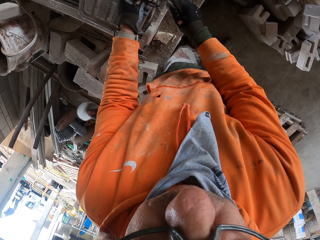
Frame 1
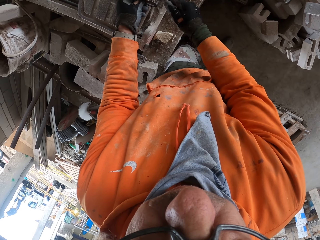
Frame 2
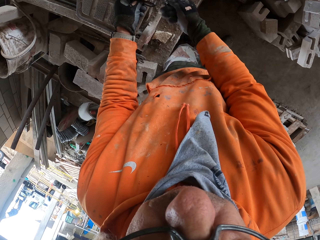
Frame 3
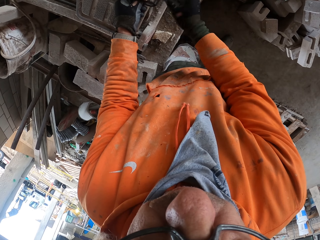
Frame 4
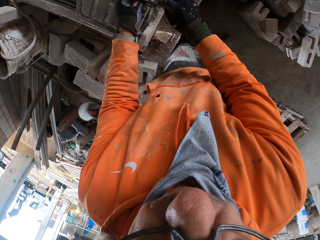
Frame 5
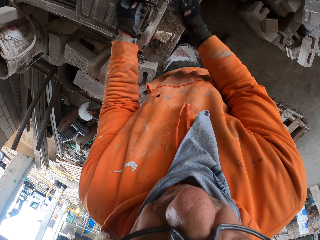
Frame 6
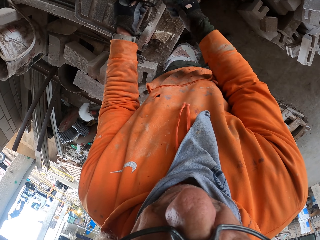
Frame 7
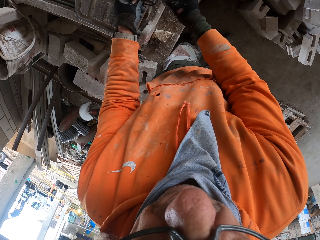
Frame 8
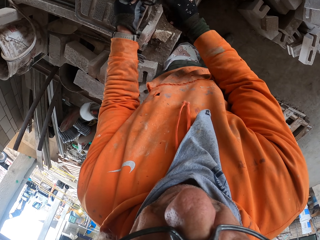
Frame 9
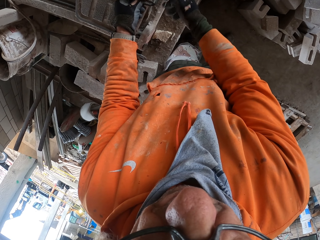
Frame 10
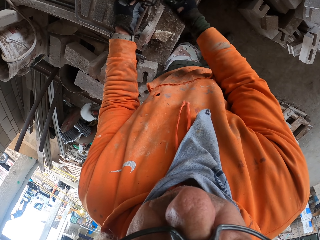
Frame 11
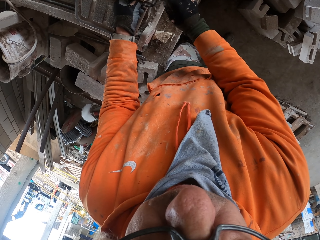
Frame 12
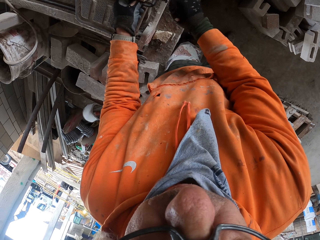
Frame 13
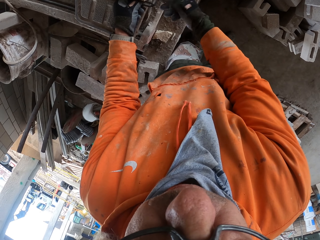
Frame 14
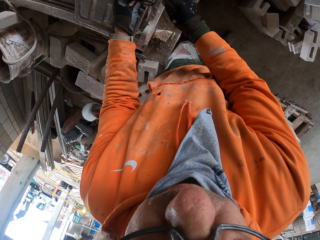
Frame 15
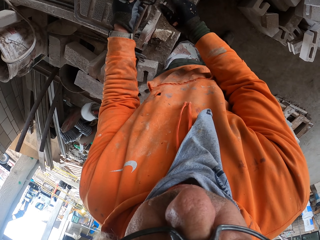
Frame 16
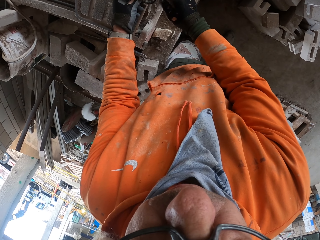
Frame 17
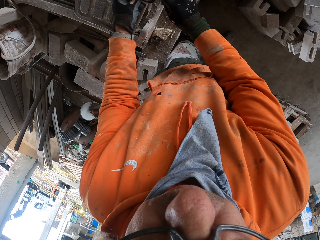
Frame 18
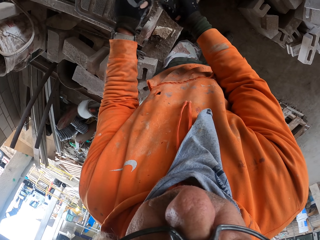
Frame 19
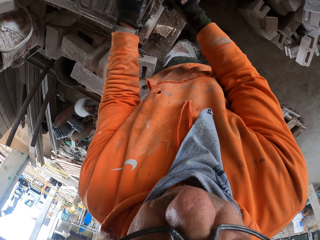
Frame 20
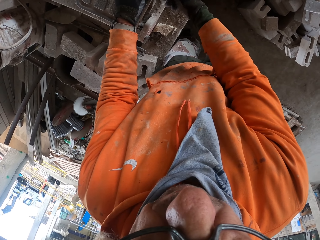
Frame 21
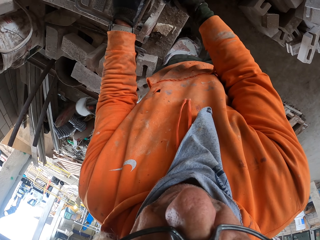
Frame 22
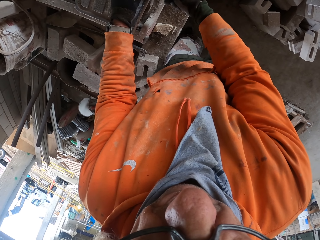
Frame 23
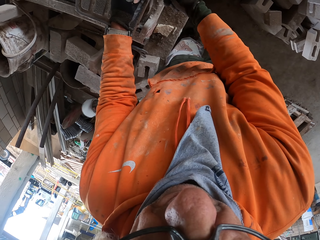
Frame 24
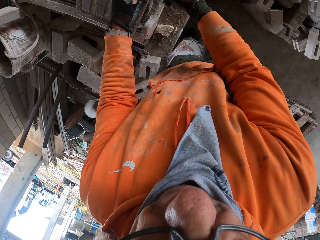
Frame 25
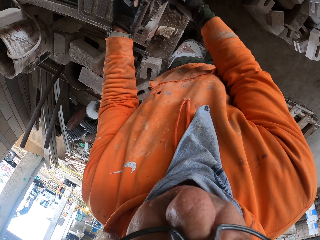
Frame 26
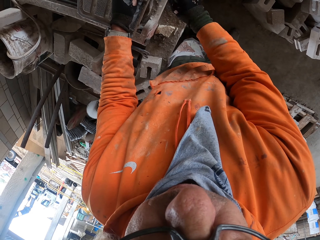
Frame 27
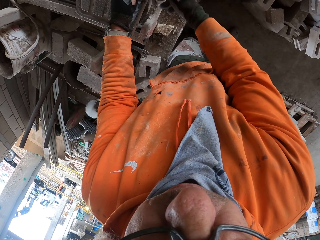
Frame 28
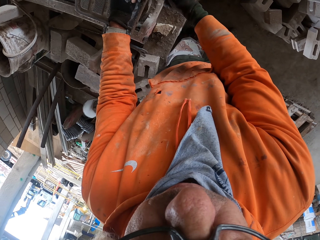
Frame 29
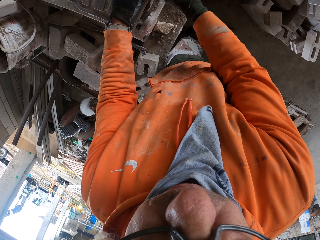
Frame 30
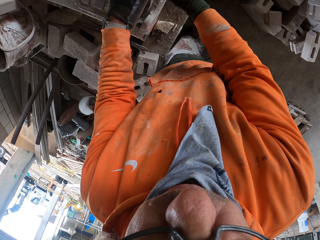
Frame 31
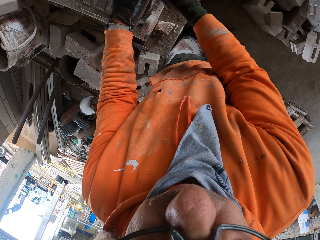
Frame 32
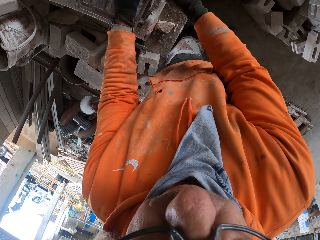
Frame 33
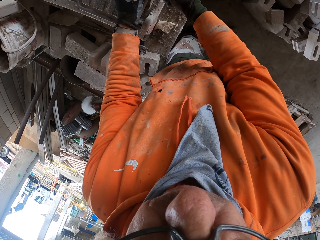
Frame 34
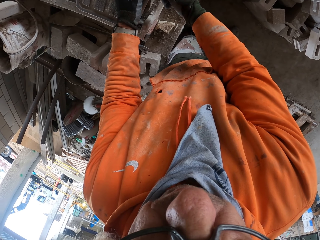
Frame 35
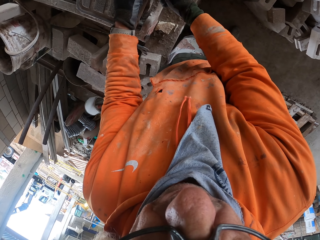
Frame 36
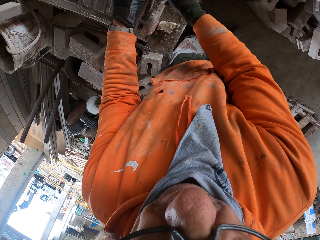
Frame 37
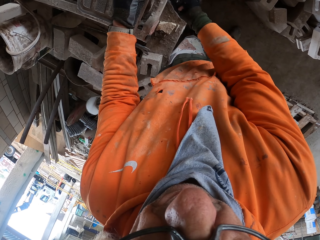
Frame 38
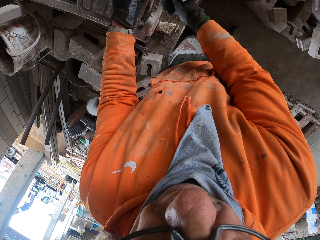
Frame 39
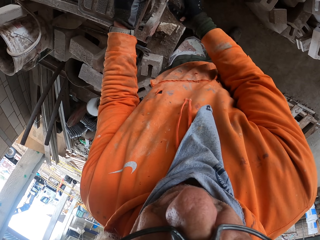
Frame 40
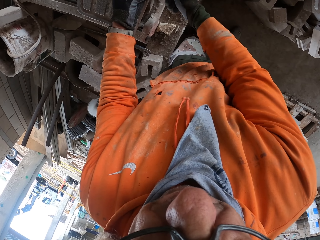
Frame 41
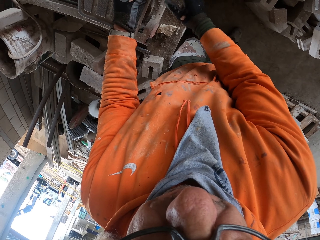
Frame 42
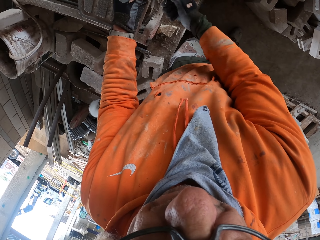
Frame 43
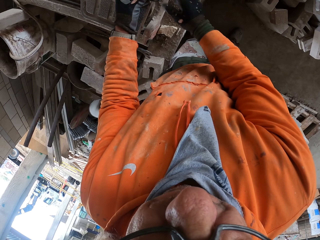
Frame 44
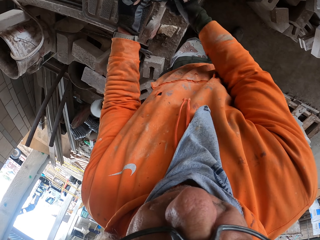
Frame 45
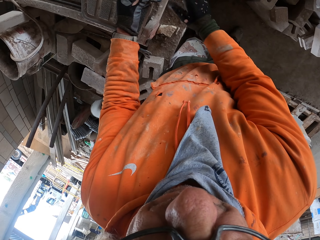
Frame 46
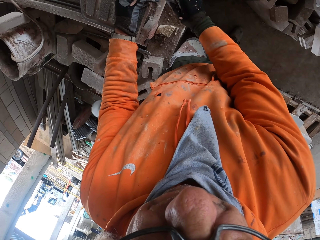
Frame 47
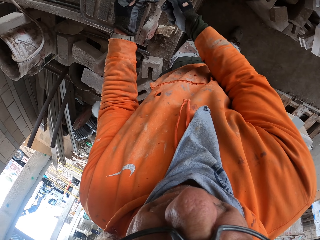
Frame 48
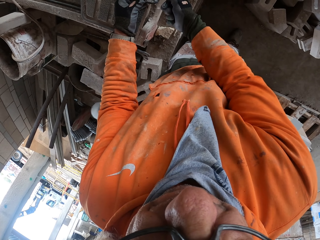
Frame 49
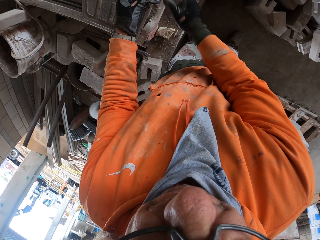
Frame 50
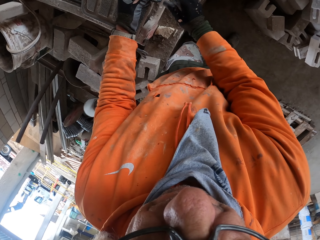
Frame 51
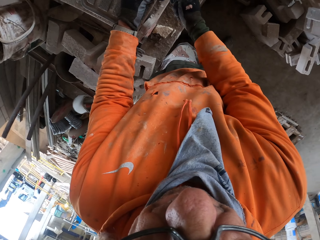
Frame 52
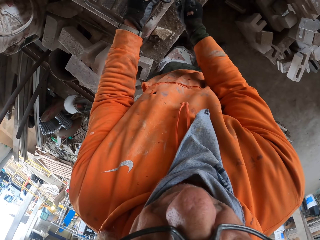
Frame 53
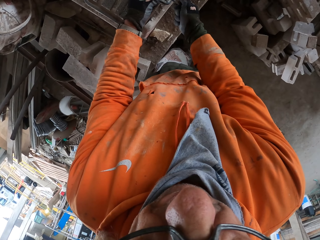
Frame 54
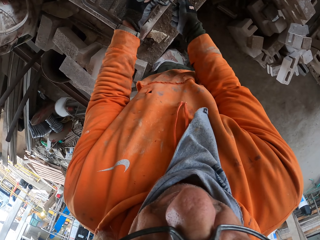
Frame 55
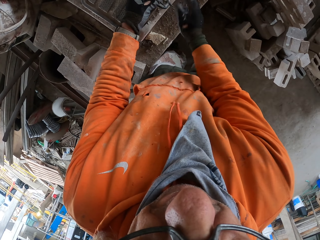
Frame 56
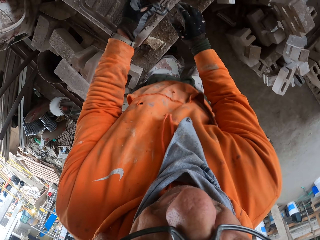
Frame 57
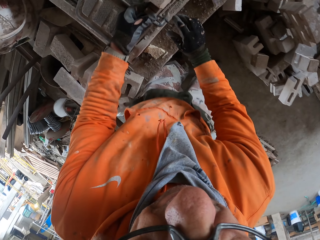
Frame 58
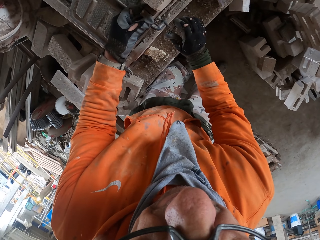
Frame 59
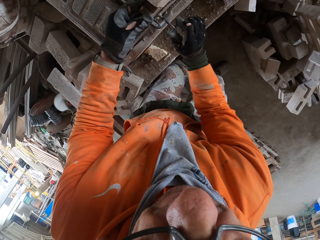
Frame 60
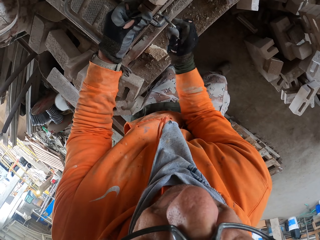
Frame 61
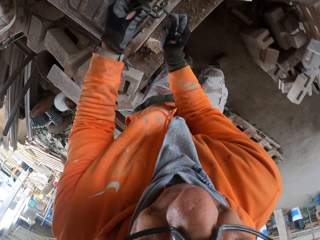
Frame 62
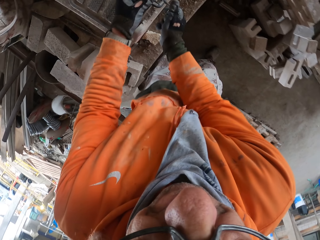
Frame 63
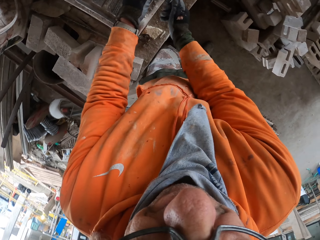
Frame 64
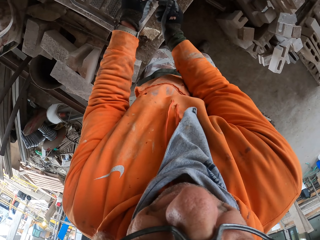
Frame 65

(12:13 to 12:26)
The camera wearer adjusts a meter gauge on a block. They measure the block with the meter gauge. They adjust the meter gauge on the block. They measure the block with the meter gauge.

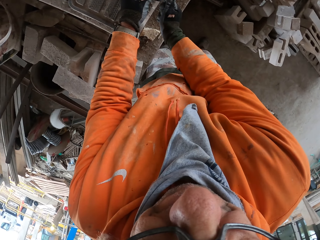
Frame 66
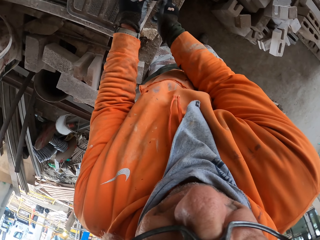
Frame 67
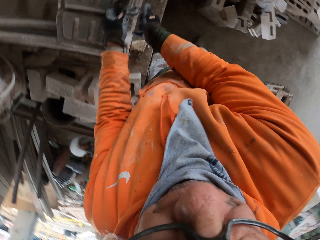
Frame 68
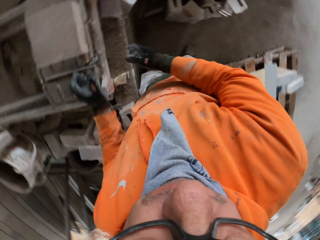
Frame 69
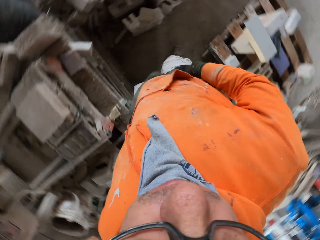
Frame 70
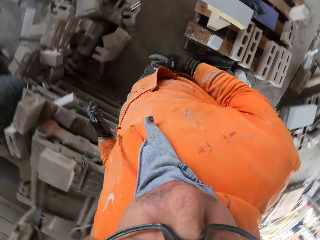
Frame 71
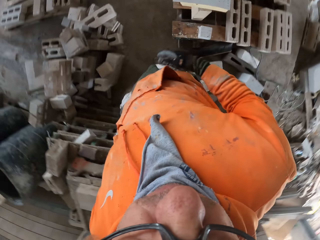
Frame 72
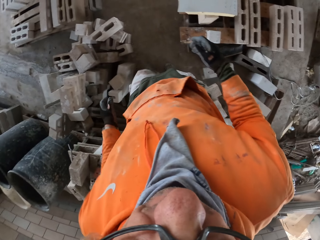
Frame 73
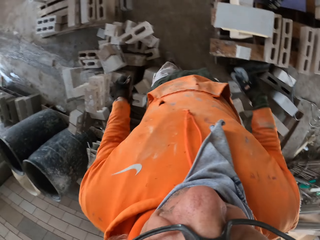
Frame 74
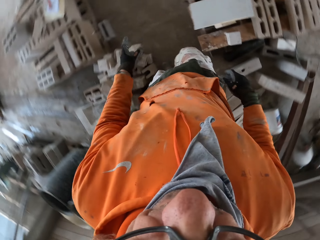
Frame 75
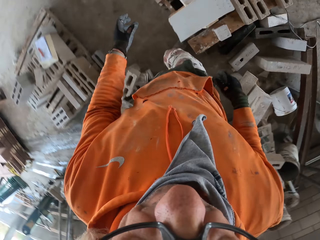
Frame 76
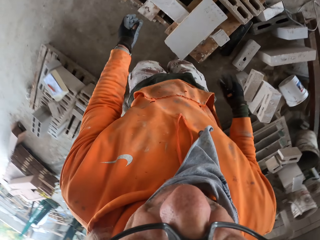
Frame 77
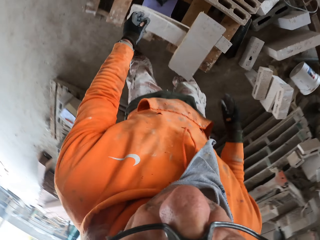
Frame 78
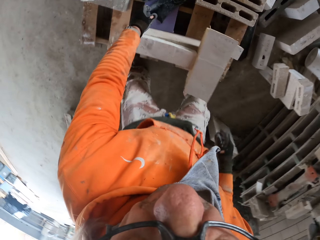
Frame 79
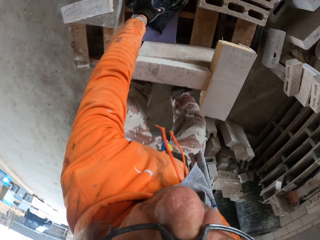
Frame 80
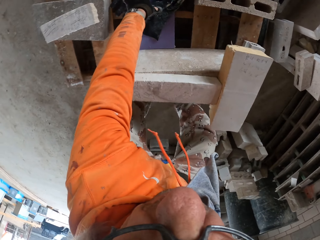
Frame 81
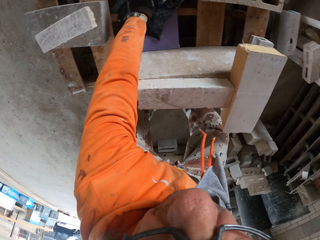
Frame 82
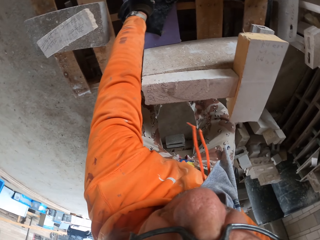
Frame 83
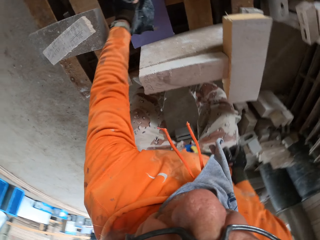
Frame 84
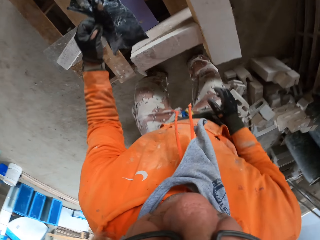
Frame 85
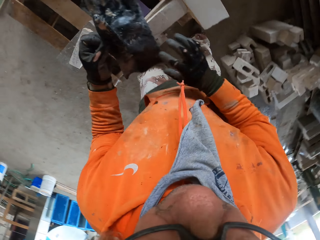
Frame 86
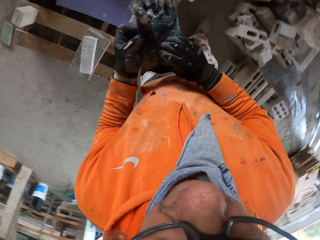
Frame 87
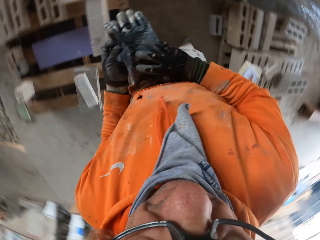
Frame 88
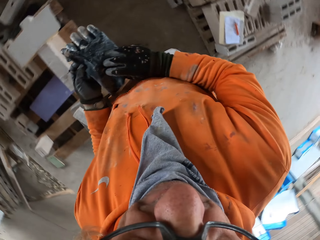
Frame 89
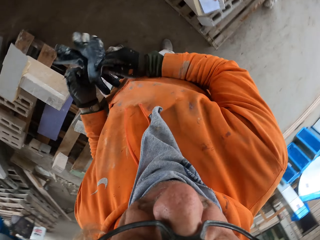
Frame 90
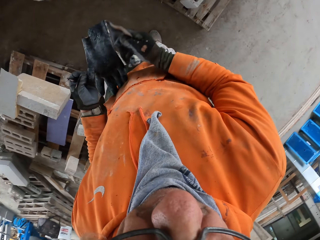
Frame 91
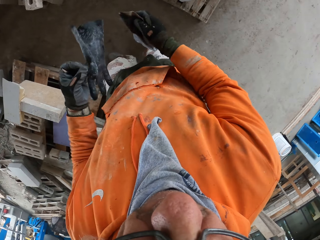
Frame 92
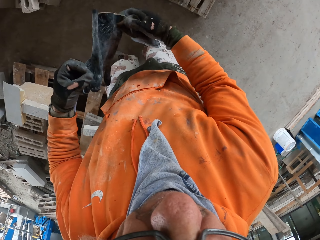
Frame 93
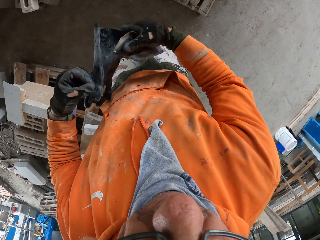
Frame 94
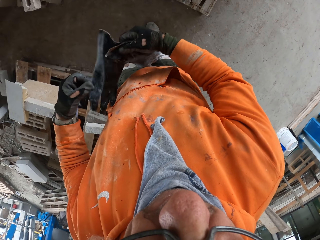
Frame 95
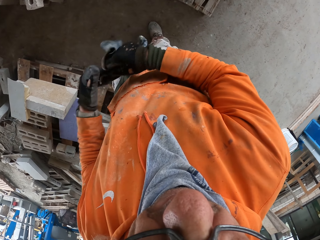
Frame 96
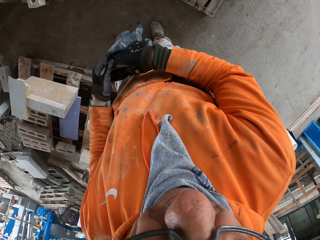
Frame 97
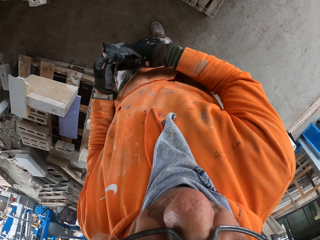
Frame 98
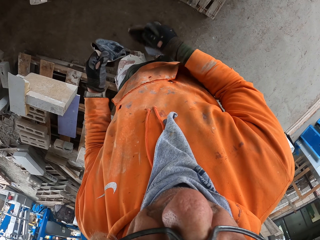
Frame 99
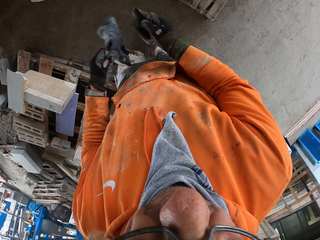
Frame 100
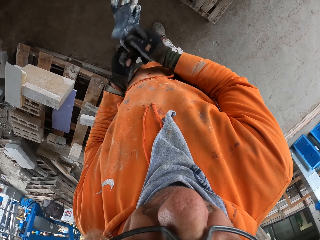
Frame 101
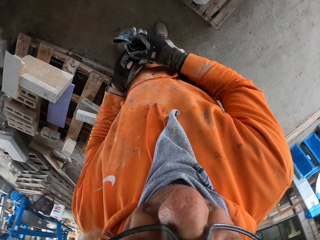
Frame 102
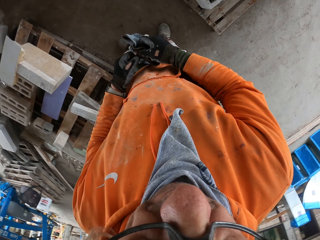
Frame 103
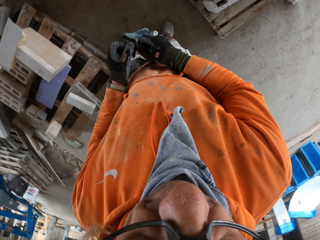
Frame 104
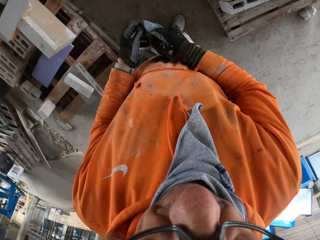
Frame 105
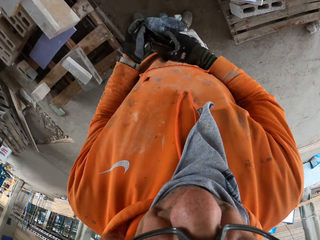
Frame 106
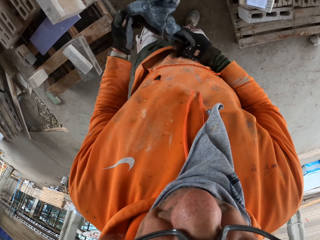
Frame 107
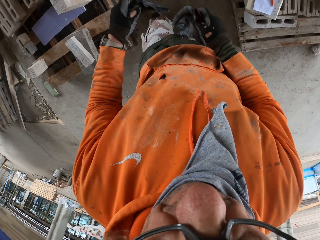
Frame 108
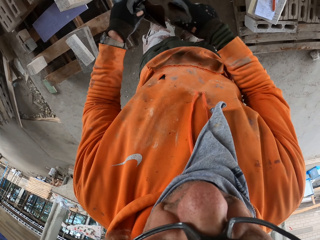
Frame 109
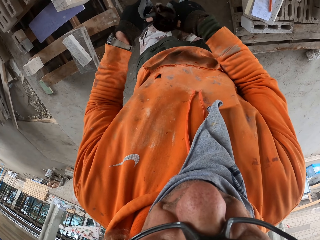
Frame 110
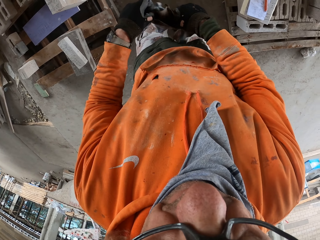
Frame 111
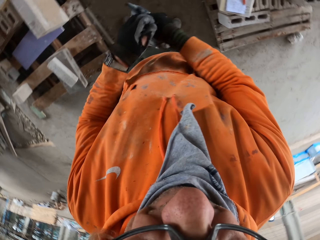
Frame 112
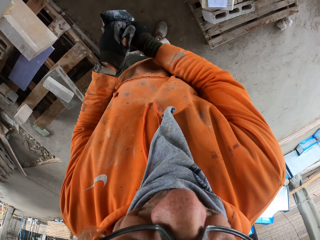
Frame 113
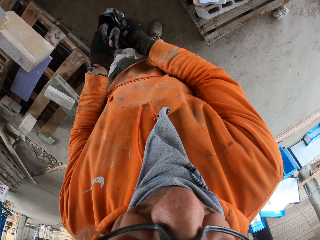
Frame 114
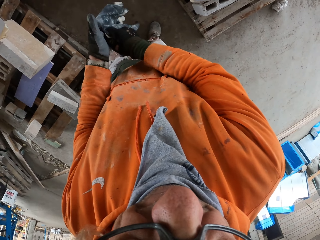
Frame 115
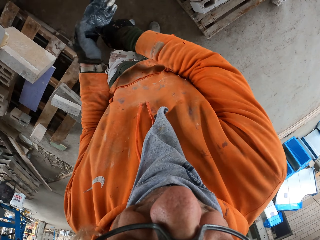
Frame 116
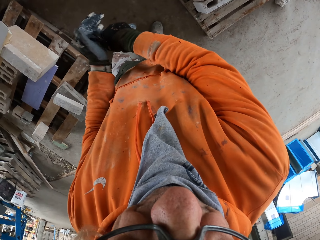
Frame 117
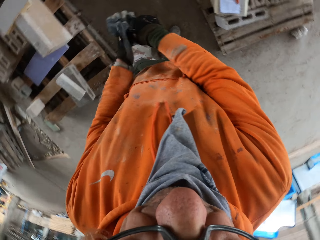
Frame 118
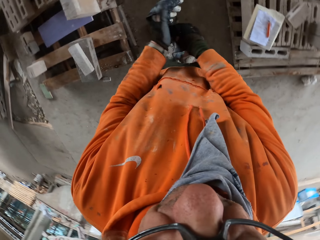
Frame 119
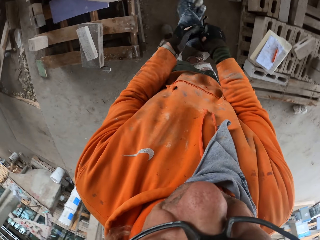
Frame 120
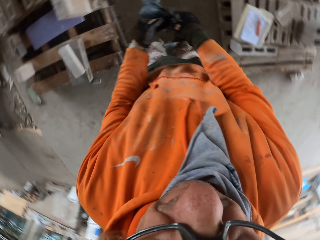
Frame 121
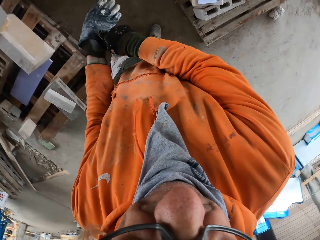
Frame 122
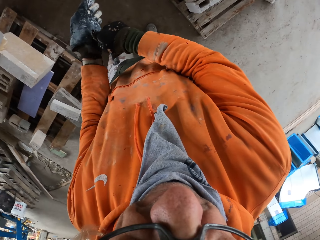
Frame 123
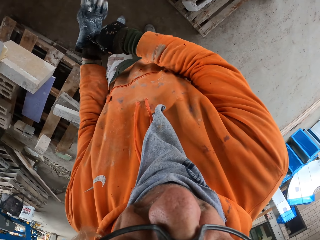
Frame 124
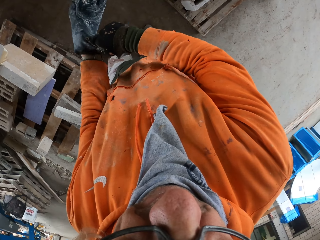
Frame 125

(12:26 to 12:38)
The camera wearer looks around a garage. He walks around the garage. He picks up gloves. He adjusts the gloves on his hands. He wears the gloves on his hands.
